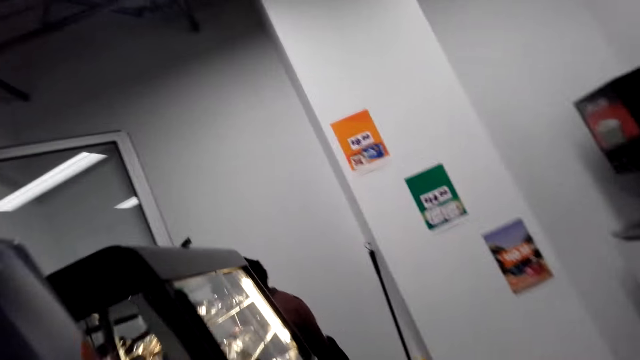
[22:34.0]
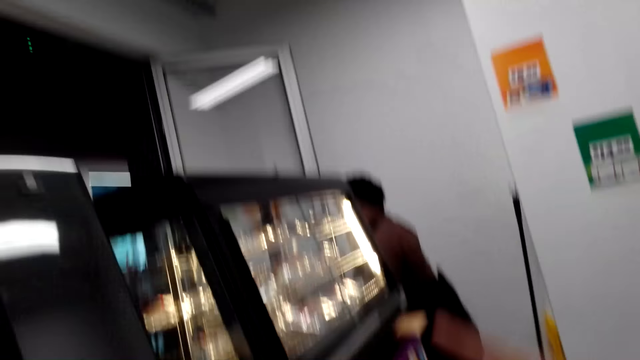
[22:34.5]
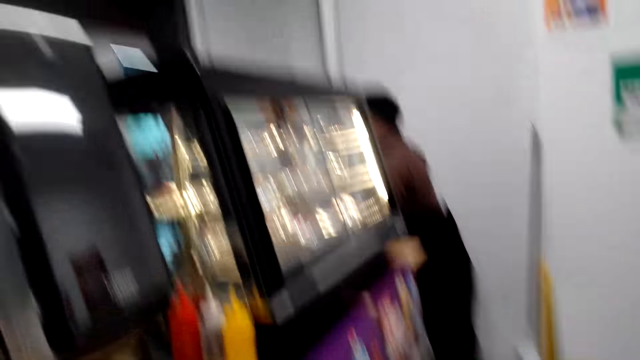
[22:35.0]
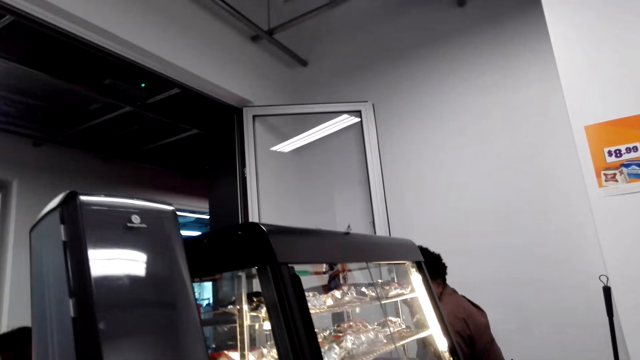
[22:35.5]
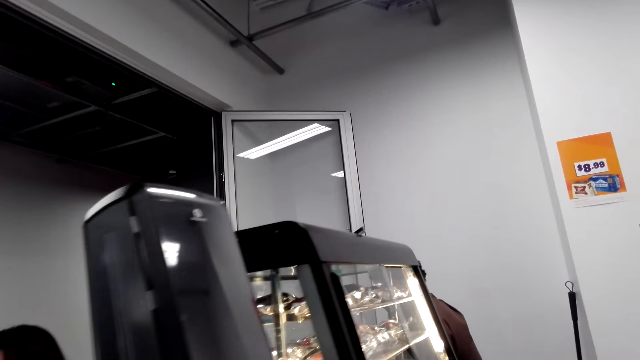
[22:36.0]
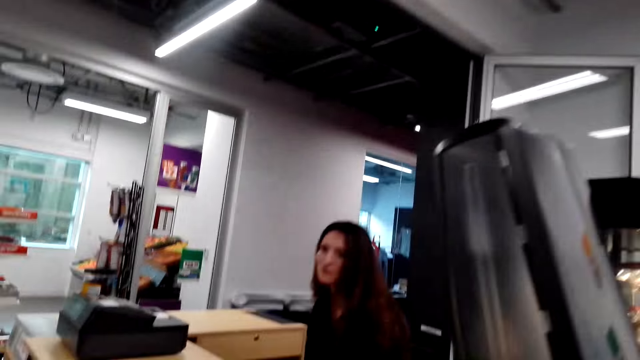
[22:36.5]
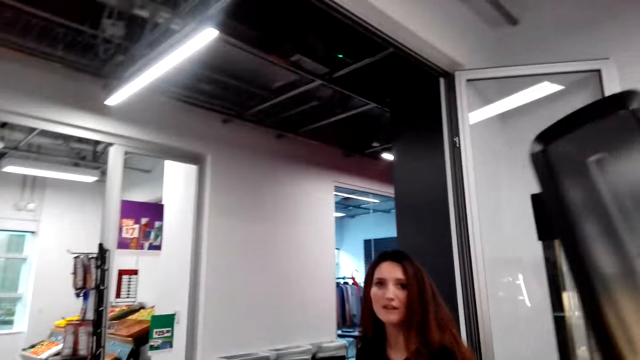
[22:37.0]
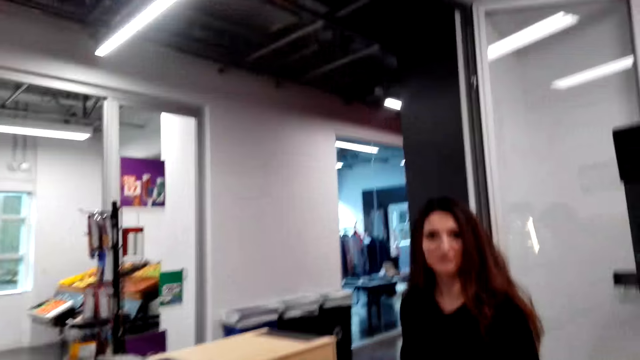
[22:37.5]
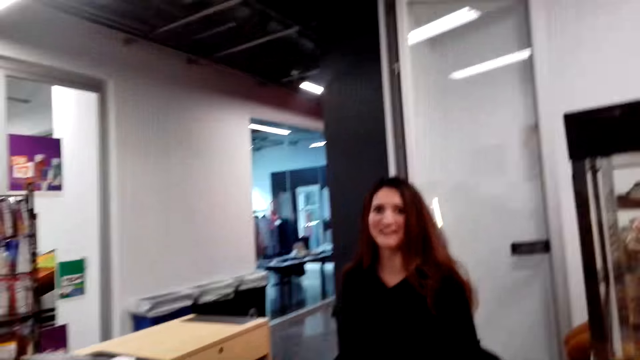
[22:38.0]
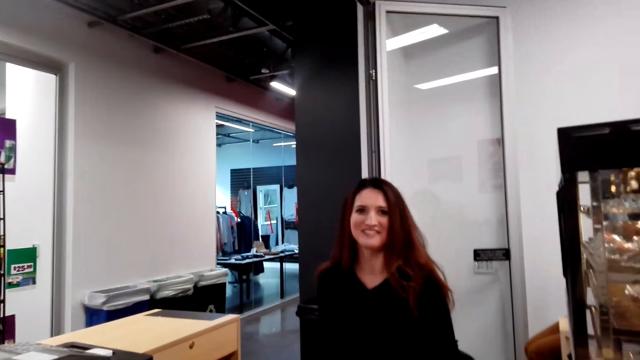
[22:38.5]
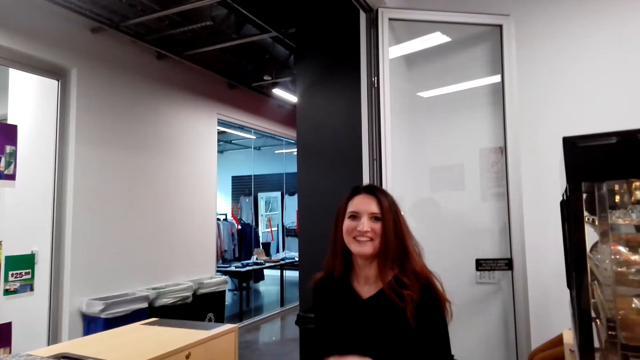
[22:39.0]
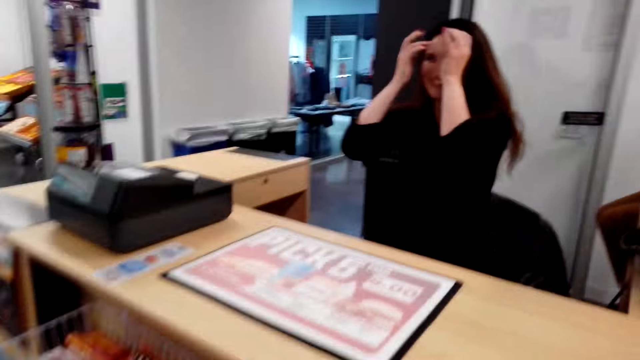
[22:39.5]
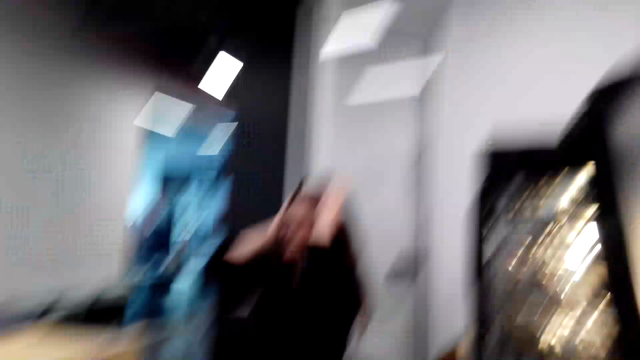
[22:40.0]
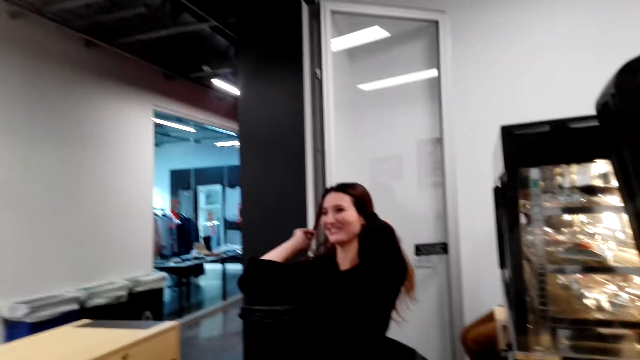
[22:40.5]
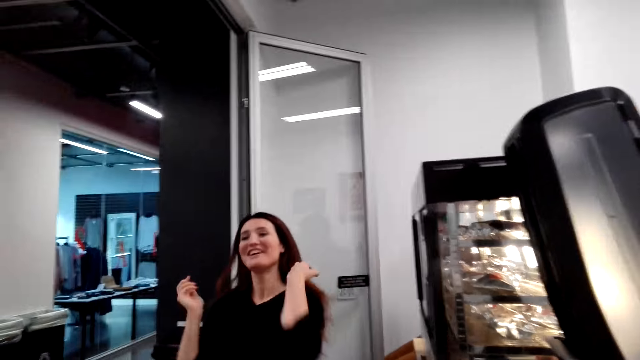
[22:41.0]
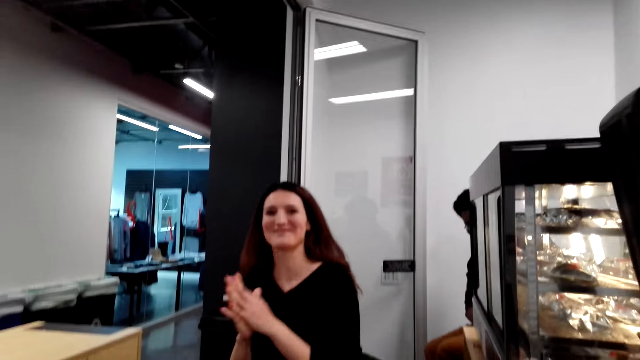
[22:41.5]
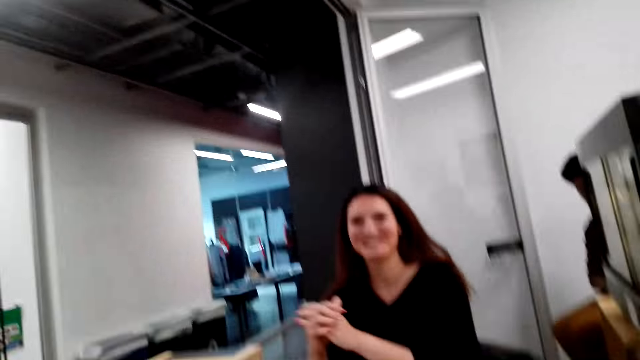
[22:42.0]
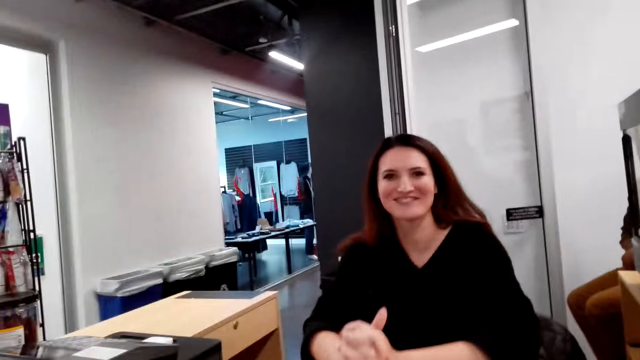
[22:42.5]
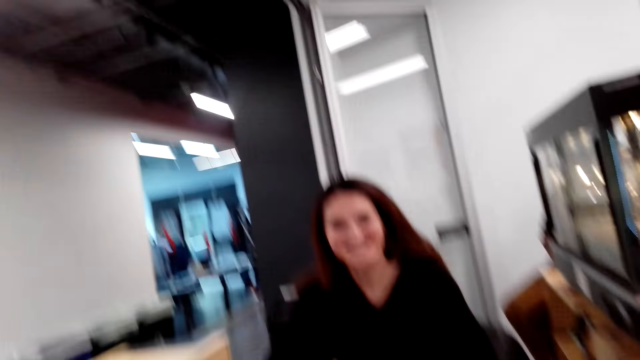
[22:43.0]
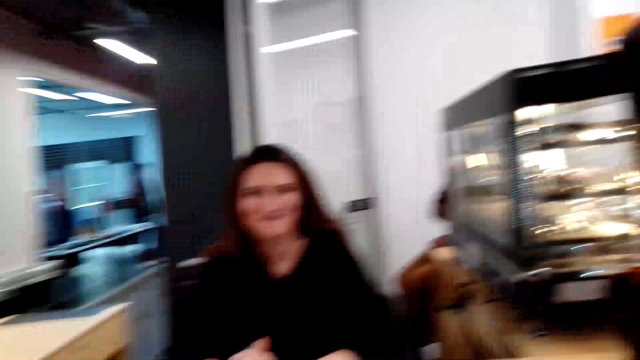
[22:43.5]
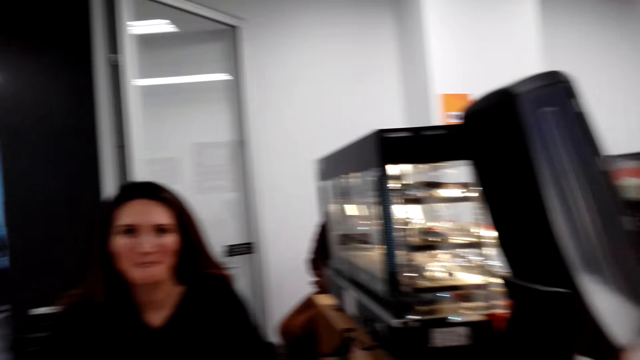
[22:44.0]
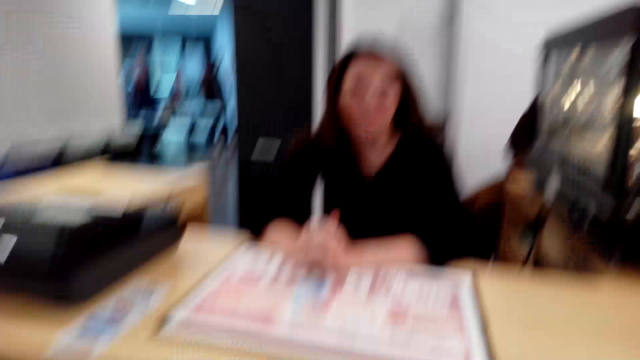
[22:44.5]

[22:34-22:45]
The camera wearer walks around, points ahead and walks around. A woman fixes her hair. The woman rubs hands.

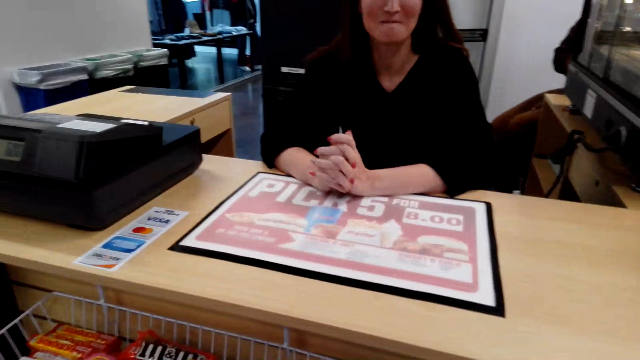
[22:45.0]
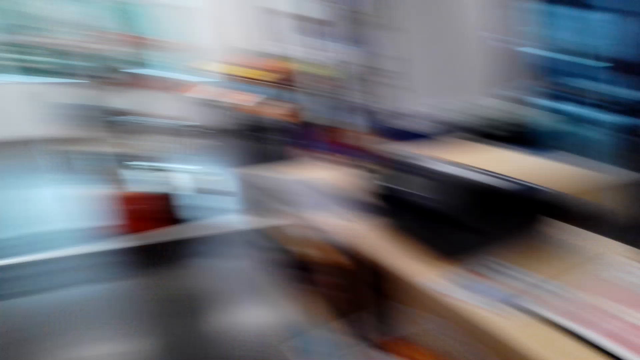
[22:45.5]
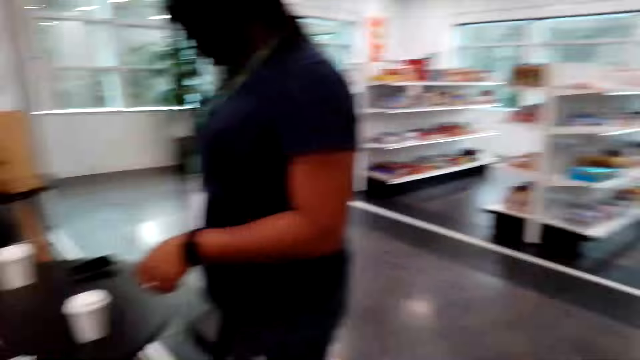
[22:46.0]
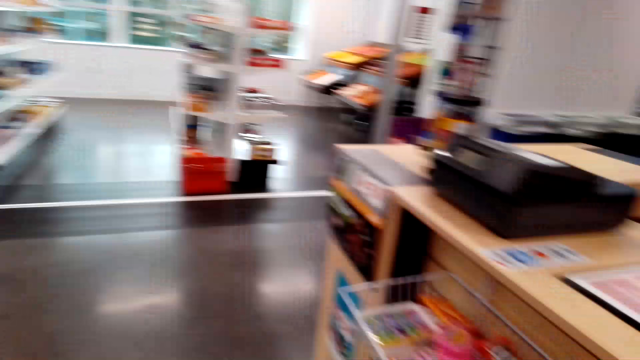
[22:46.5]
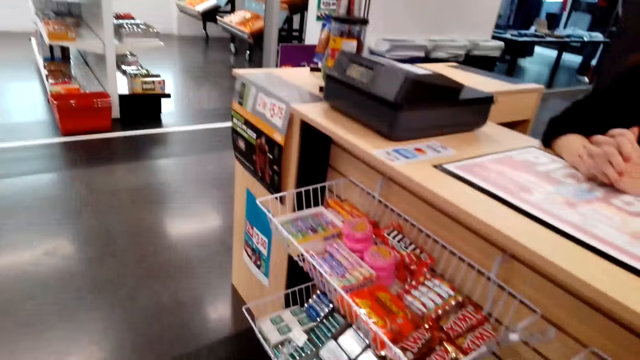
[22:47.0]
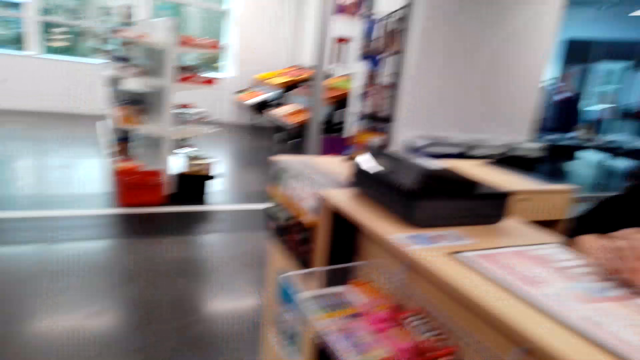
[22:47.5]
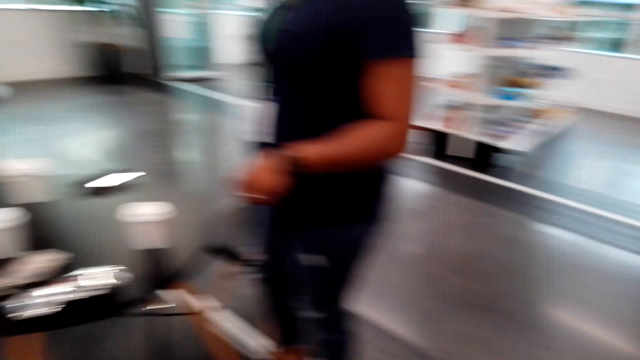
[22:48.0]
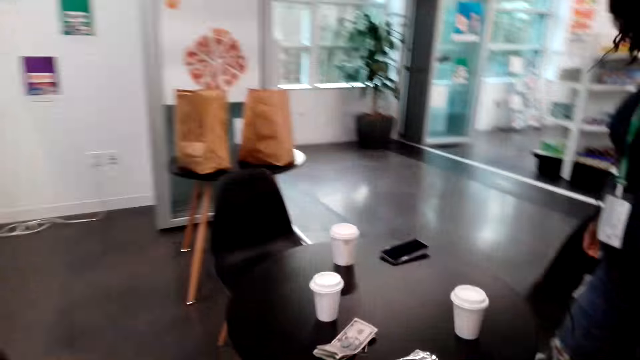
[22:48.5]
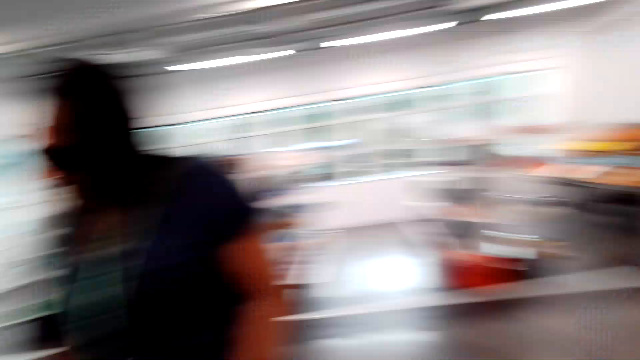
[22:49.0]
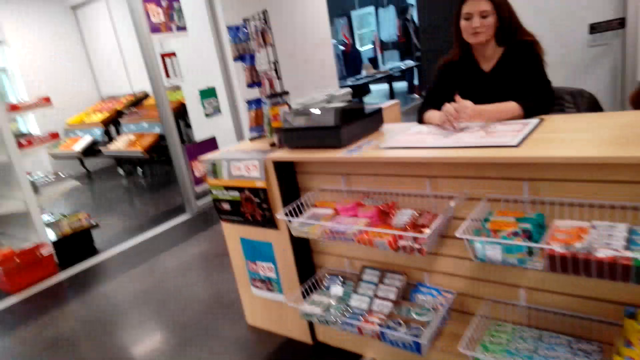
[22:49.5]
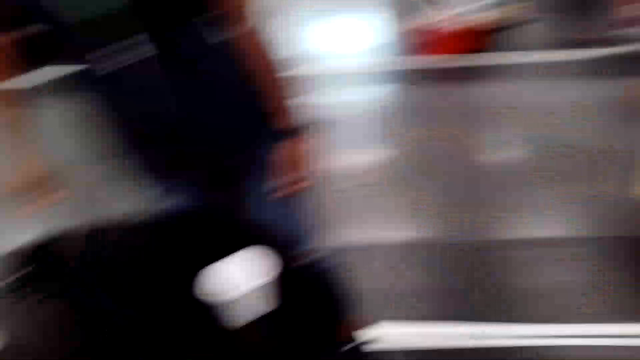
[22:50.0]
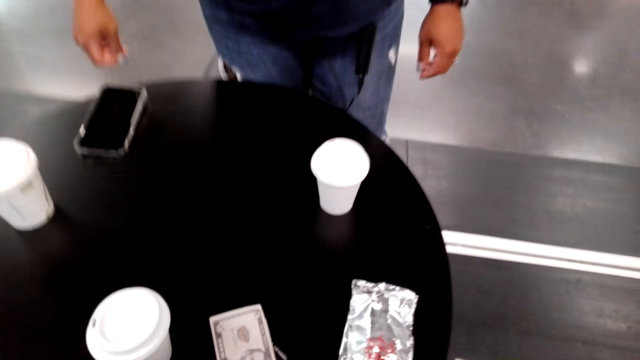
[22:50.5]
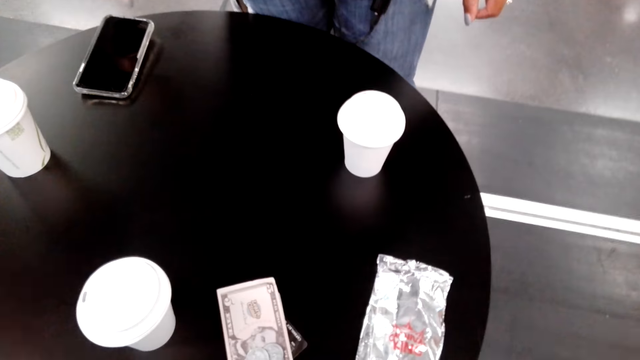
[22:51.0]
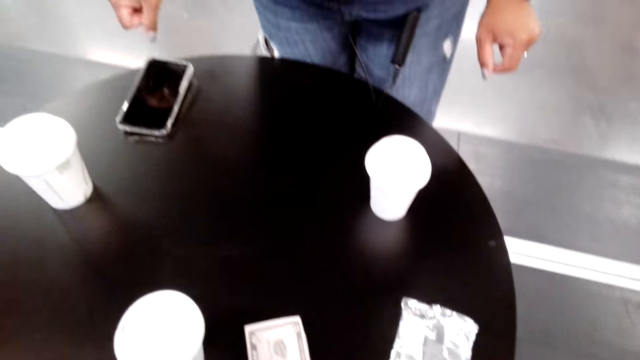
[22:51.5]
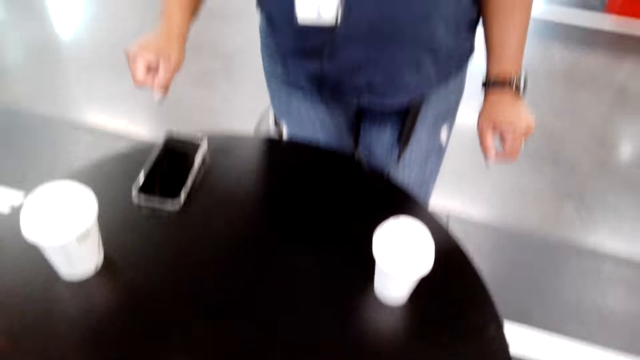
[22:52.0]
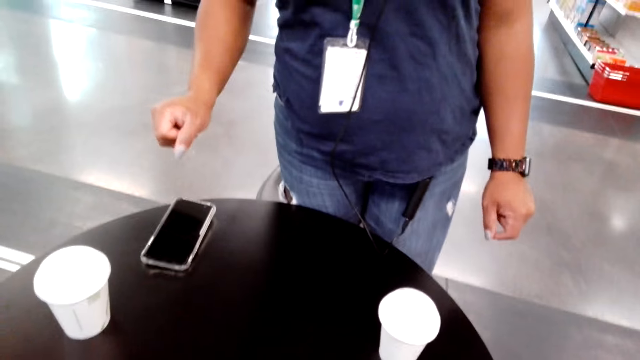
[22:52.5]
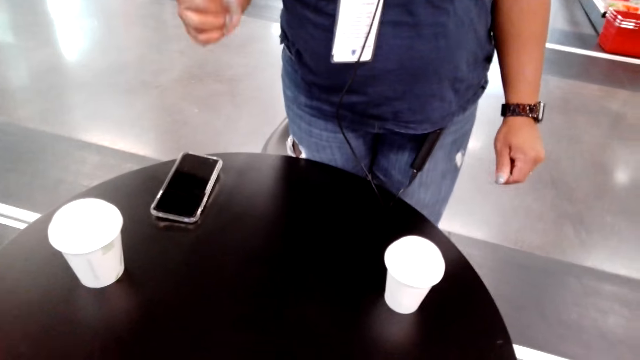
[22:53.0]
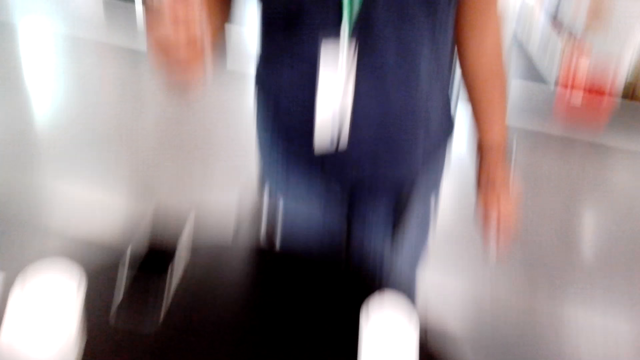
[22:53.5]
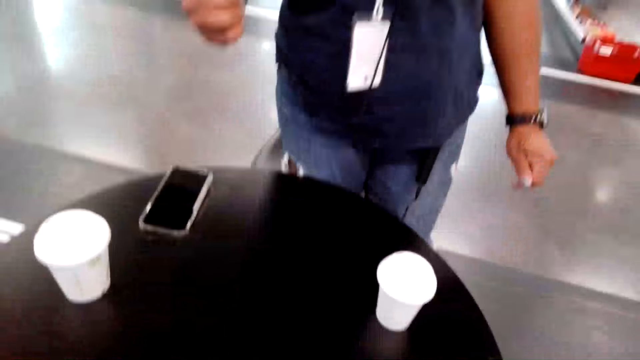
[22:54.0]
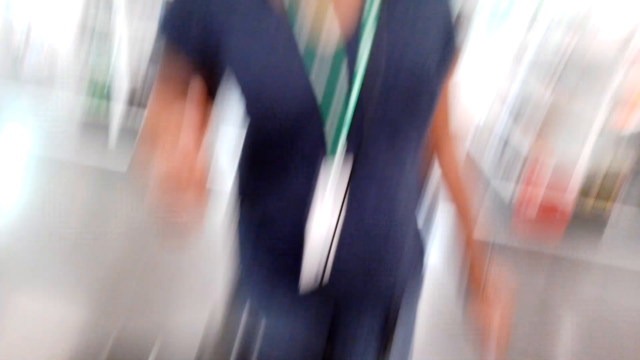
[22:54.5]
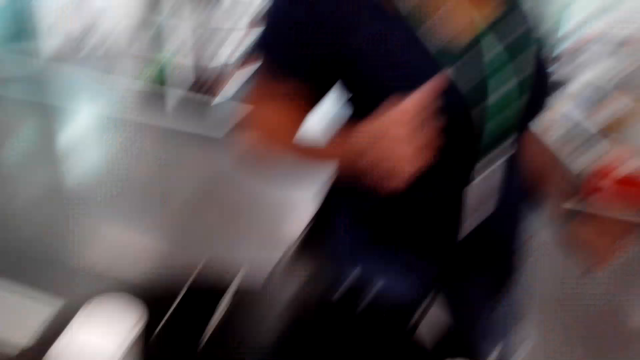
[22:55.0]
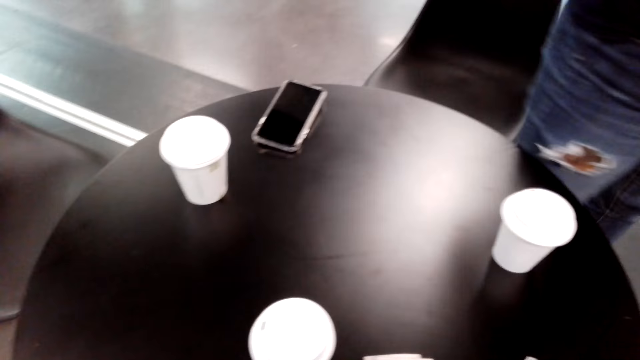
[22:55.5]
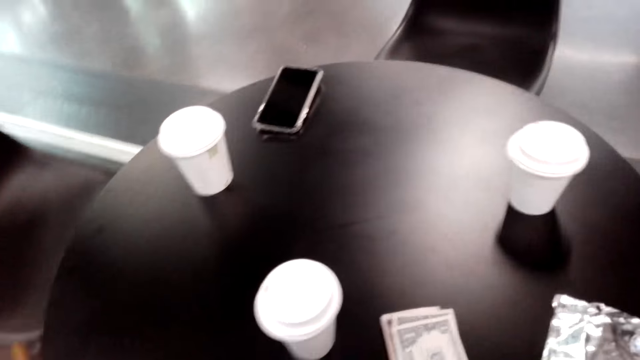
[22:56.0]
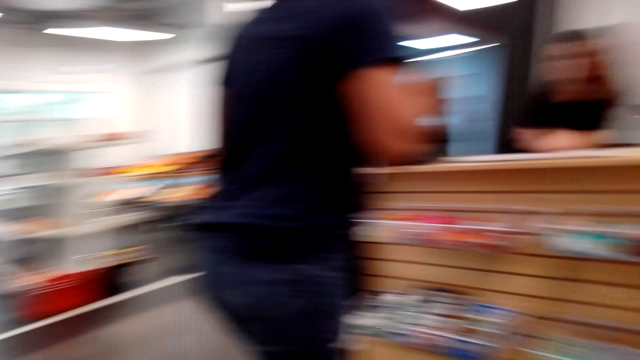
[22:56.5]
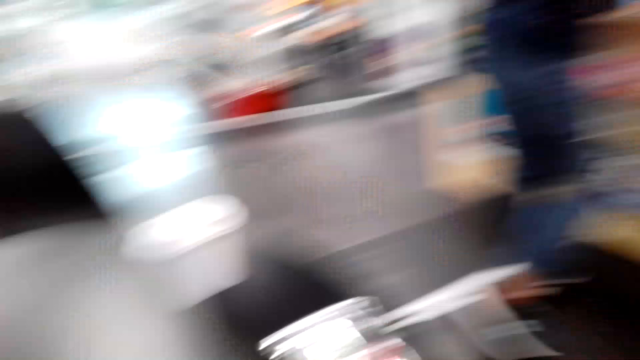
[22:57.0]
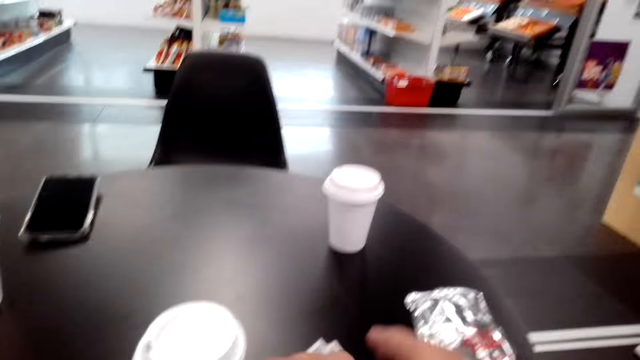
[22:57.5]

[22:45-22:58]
The camera wearer looks around, turns around and talks to the cashier. They walk around and look at a table. A woman raises hand. A lady talks to the camera wearer. The camera wearer looks at the lady and talks to the lady. The woman walks away.
